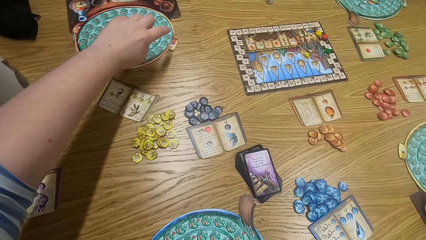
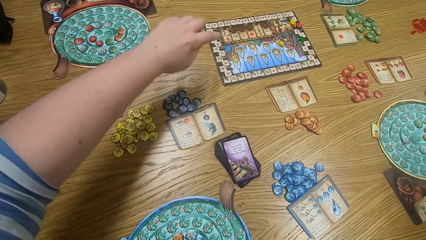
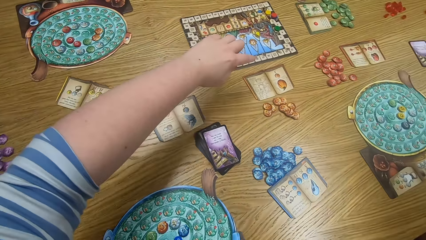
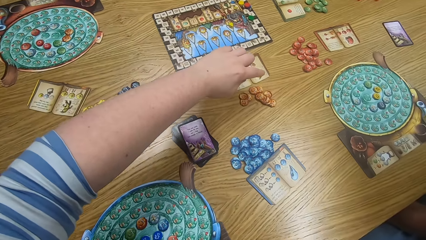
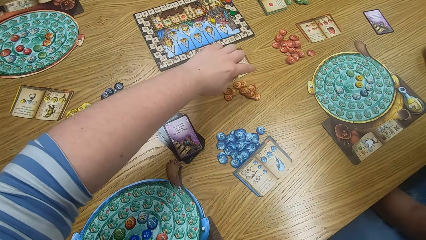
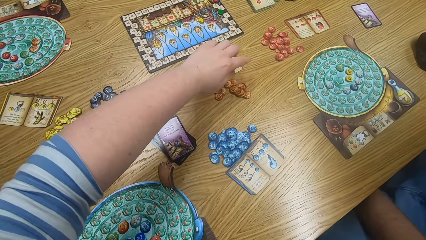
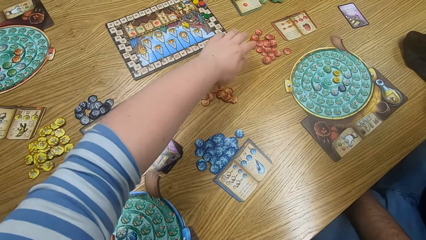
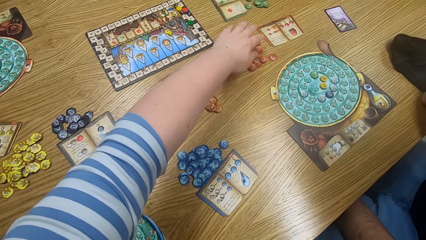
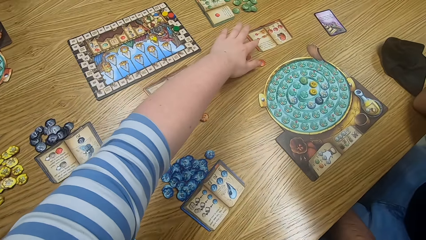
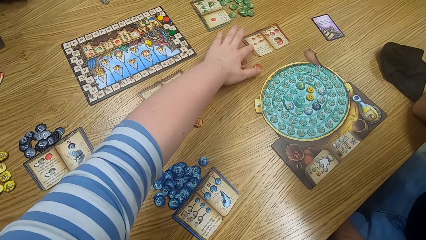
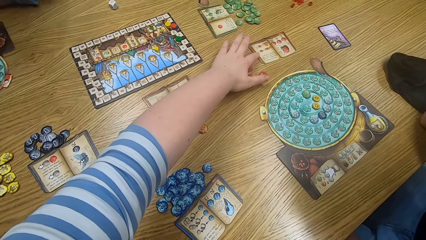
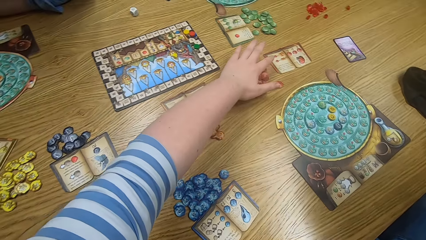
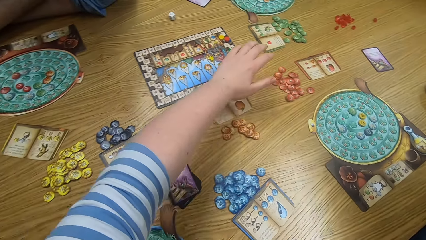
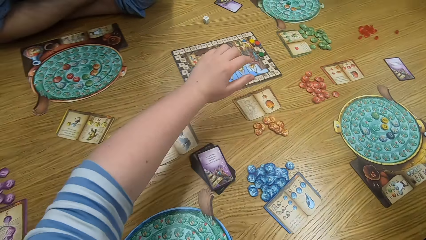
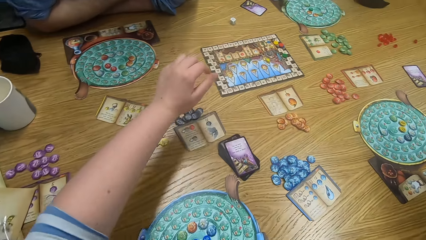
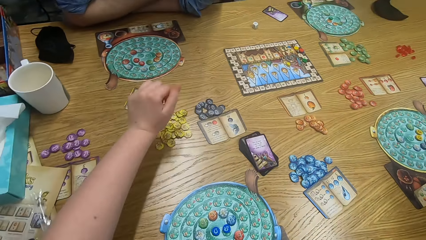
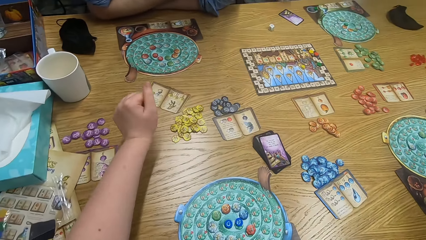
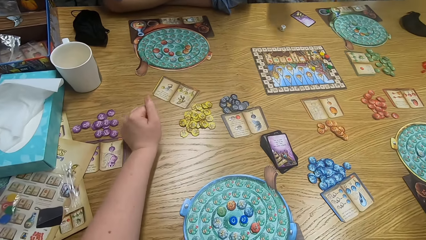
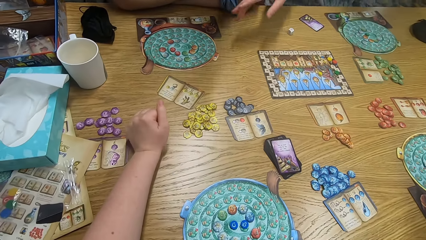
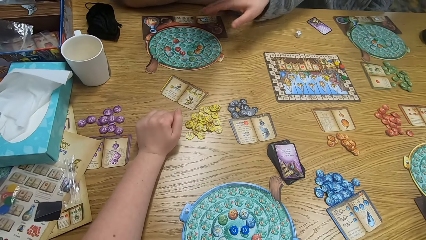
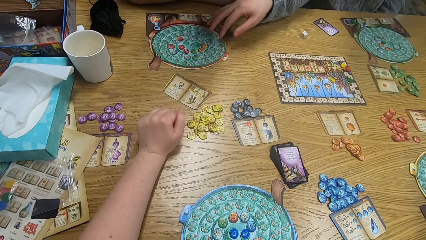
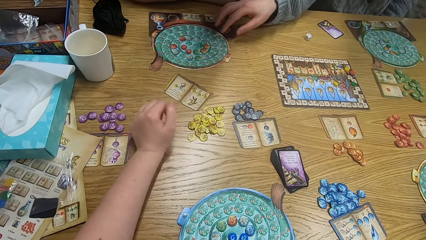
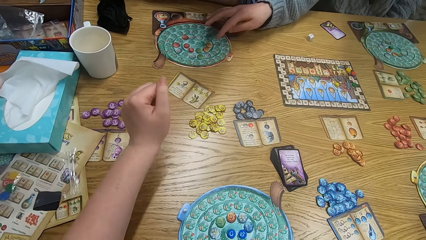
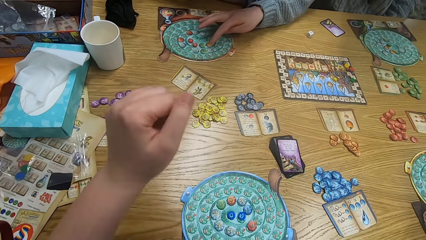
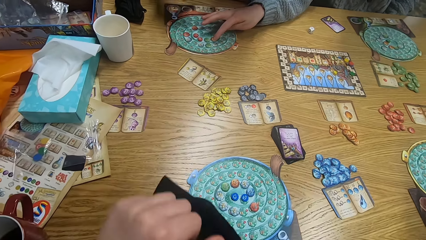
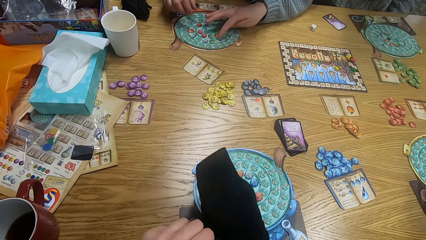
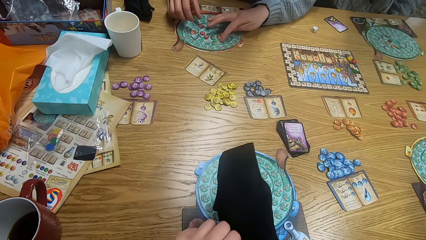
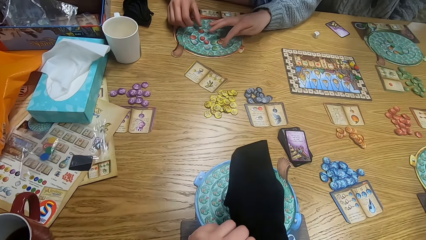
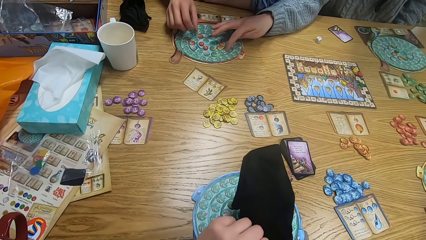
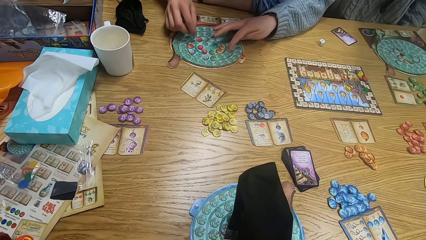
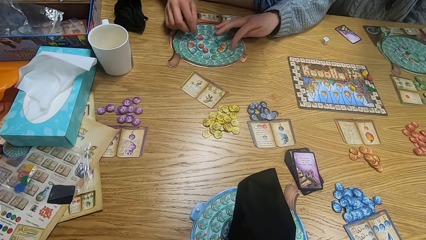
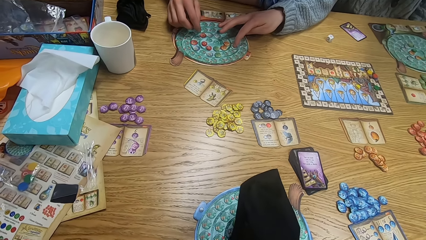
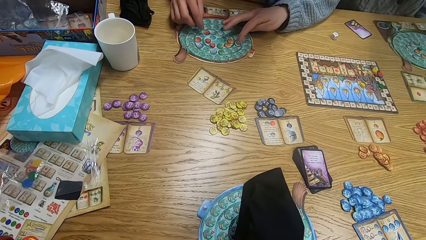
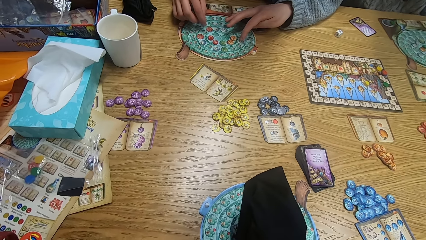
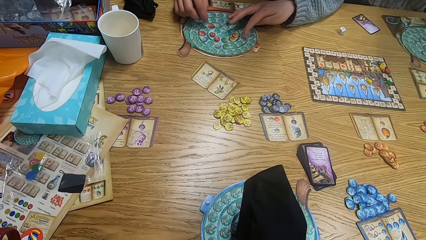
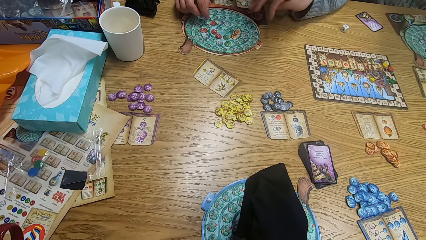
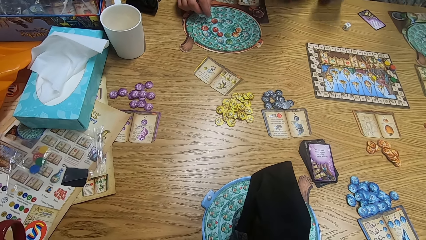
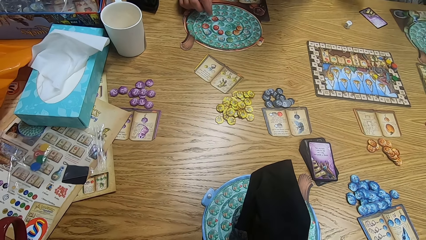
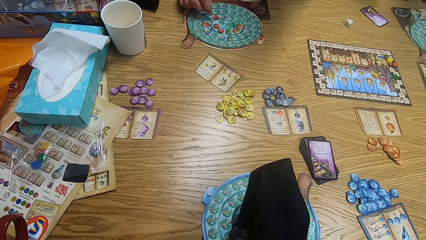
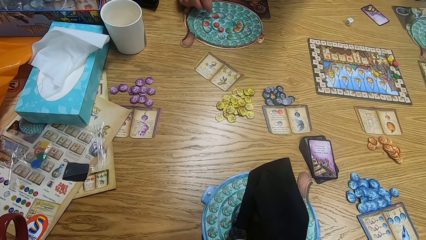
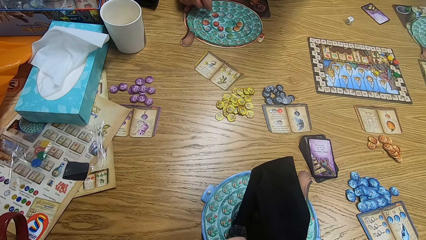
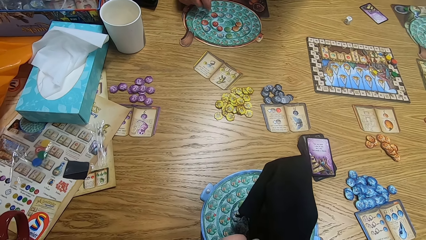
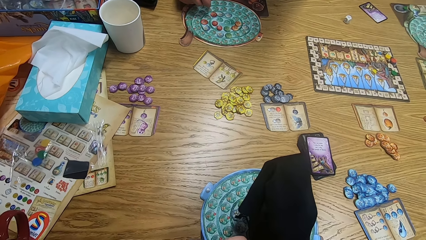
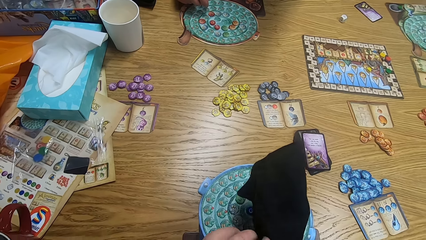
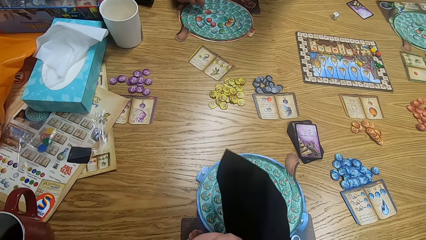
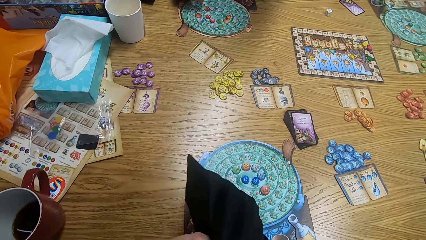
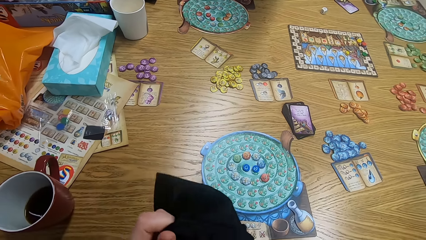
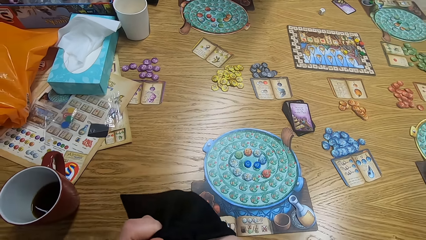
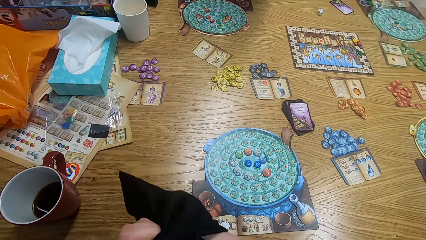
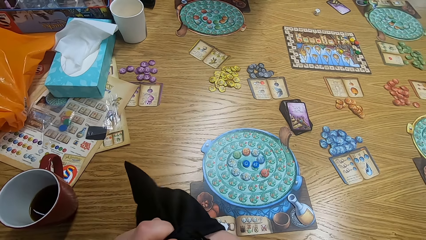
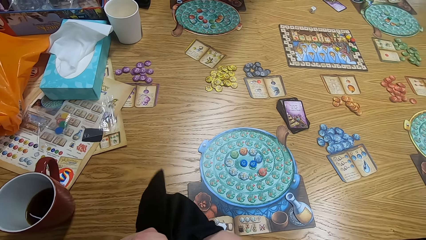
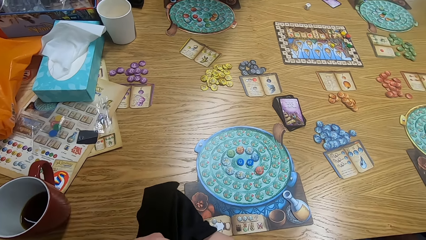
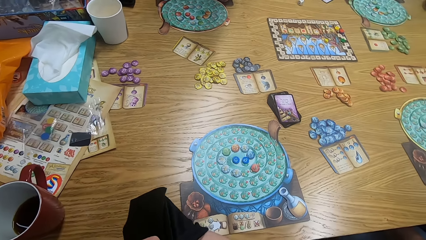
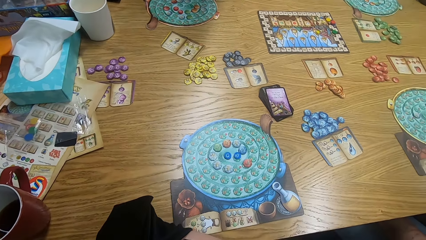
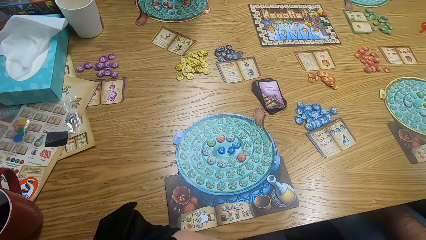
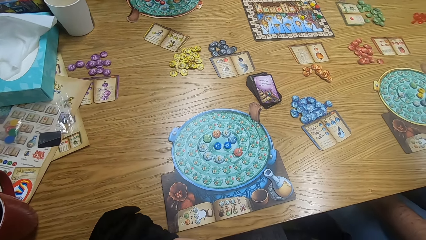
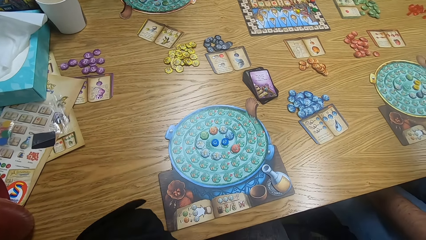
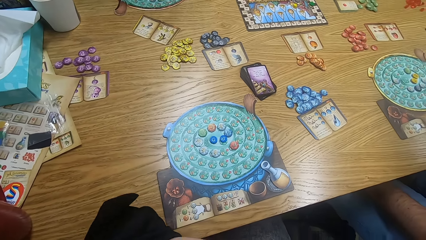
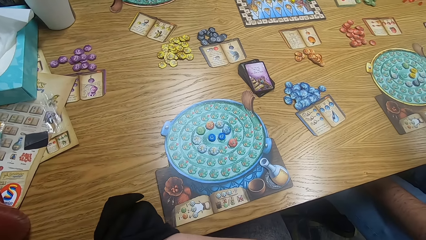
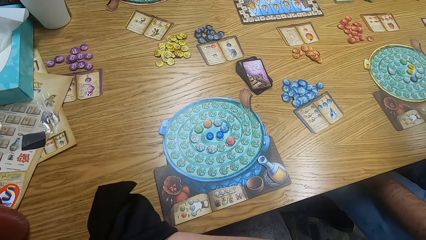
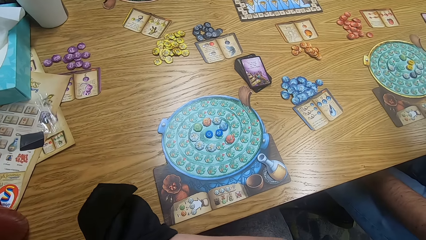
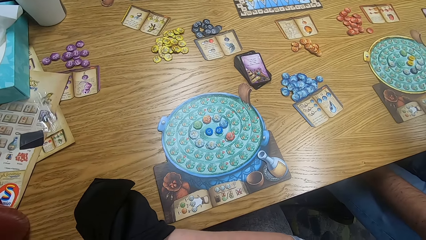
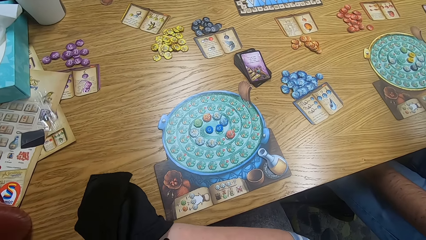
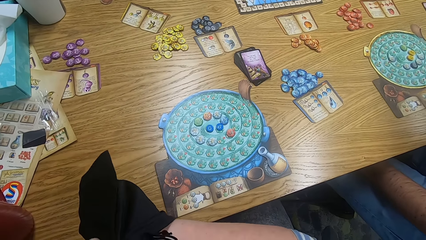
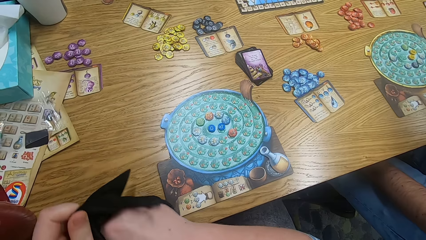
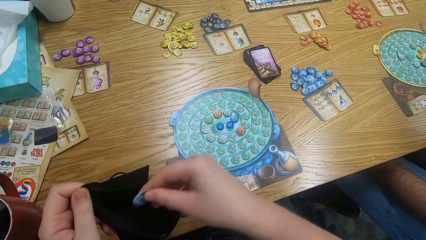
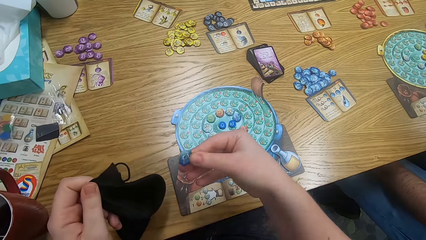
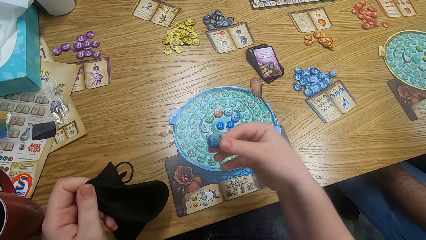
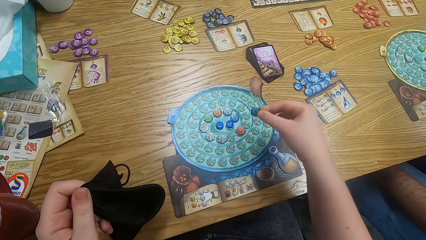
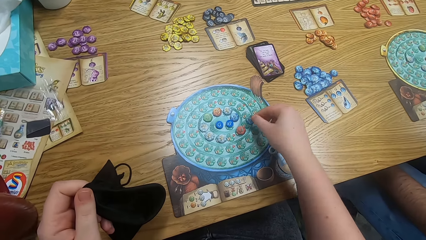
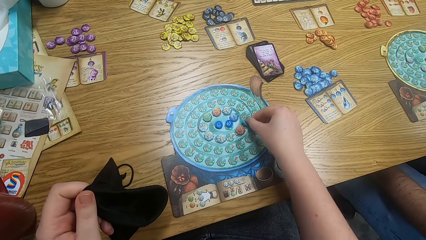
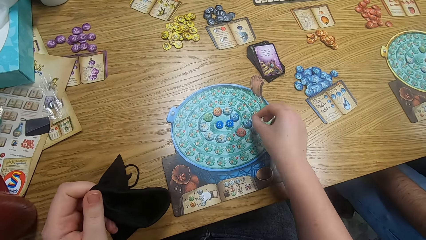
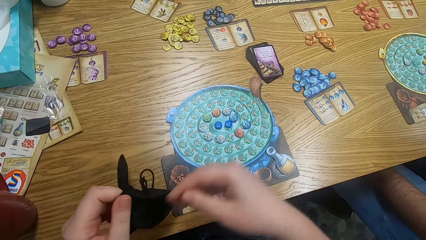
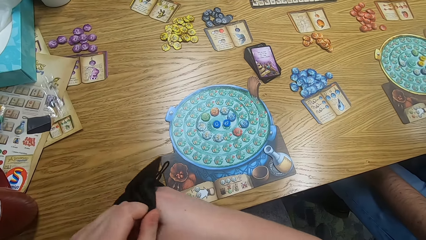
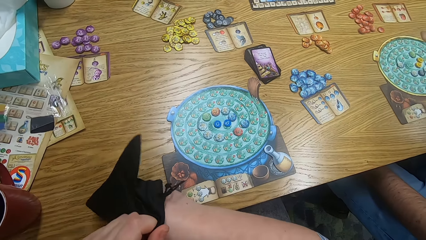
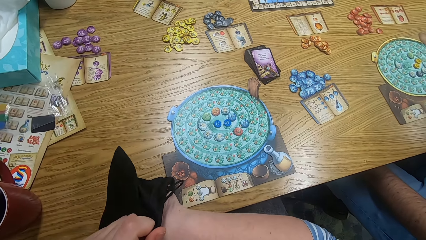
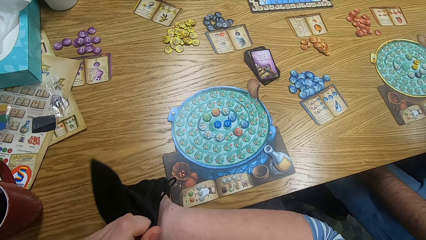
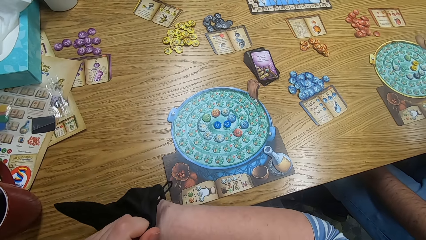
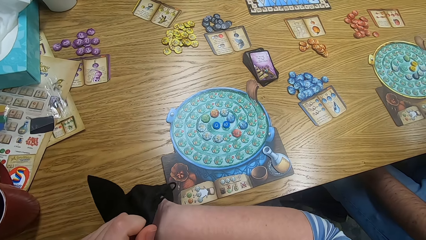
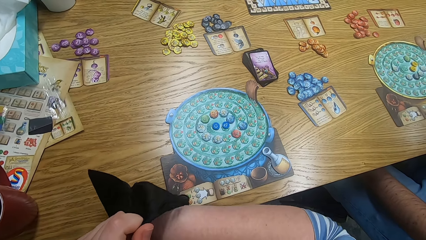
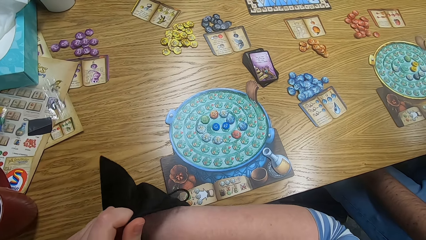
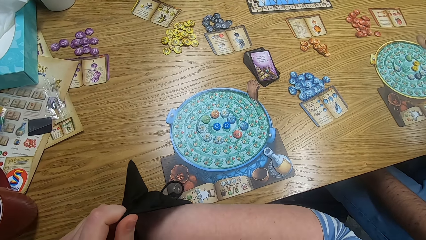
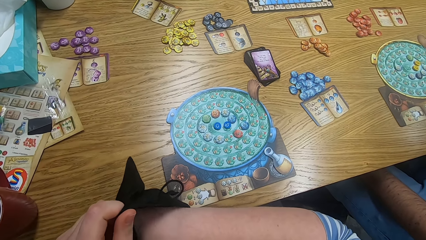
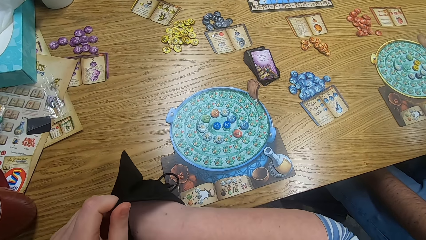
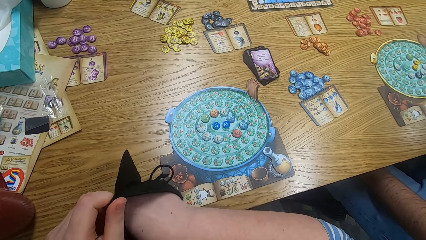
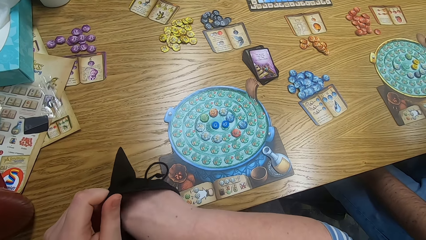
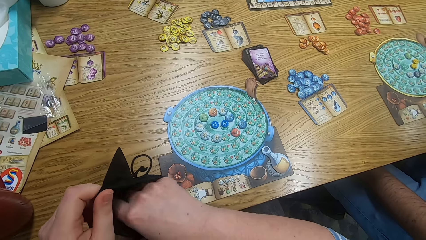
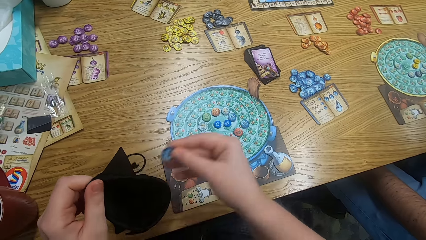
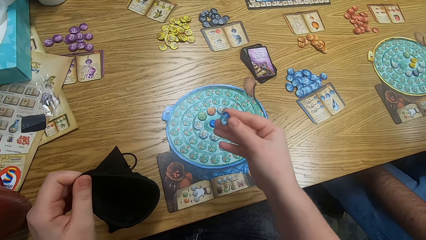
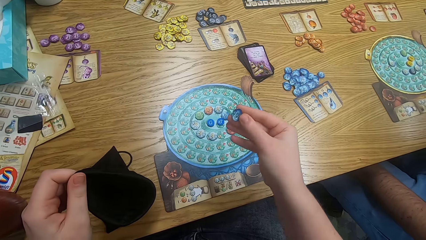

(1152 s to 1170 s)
The camera wearer points at the paper on the table. A man moves hands. The camera wearer moves hands. The man plays the game. Another man plays the game. The first man plays the game. The camera wearer holds the bag. The other man plays the game. The camera wearer inserts a hand in the bag. They play the game, put a tile on the table, and search the bag.
